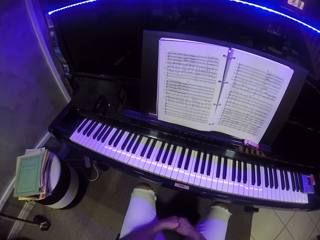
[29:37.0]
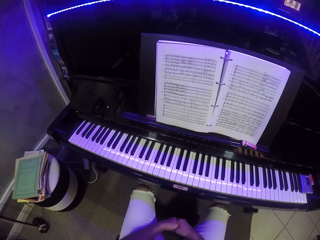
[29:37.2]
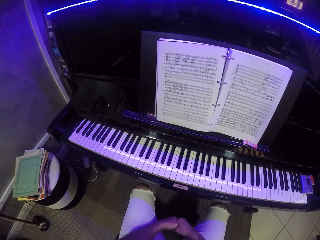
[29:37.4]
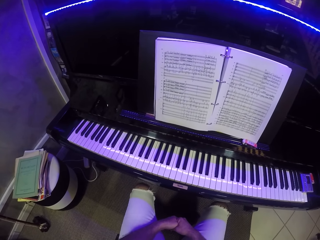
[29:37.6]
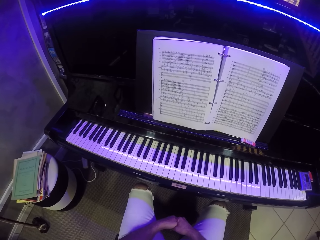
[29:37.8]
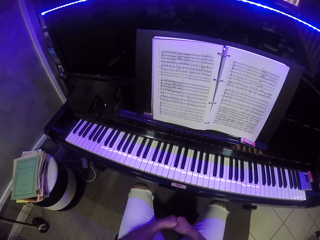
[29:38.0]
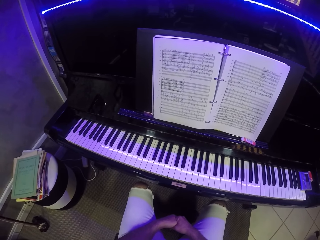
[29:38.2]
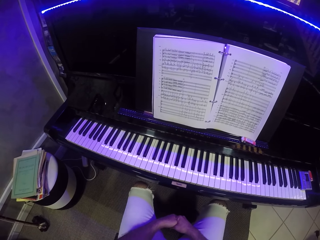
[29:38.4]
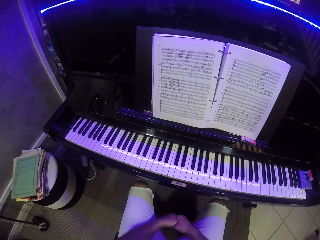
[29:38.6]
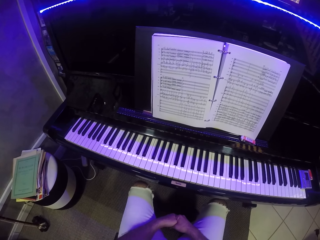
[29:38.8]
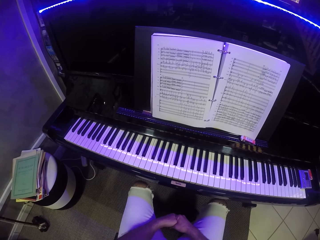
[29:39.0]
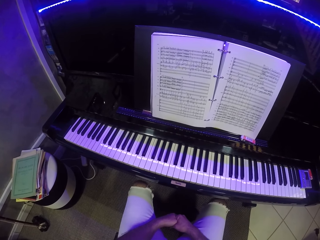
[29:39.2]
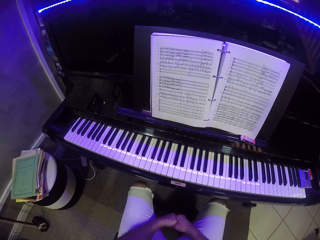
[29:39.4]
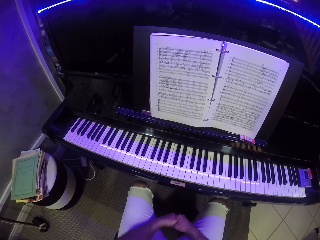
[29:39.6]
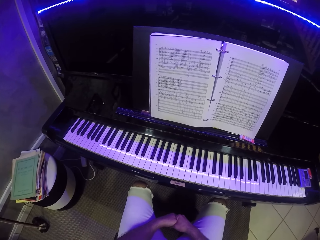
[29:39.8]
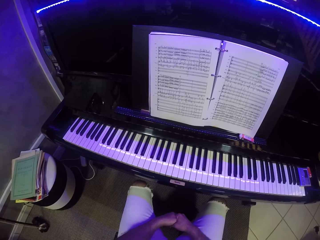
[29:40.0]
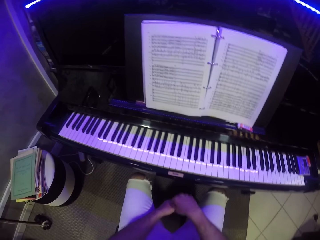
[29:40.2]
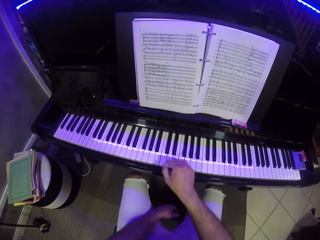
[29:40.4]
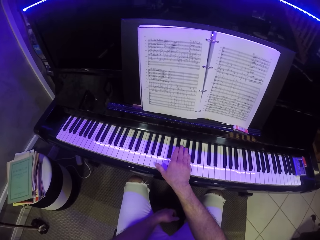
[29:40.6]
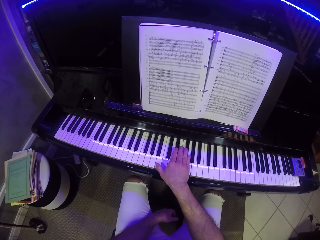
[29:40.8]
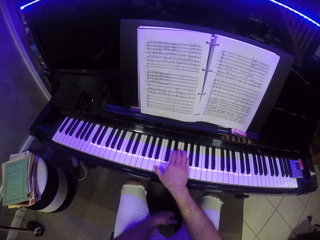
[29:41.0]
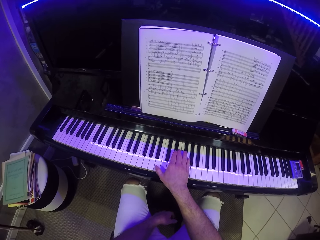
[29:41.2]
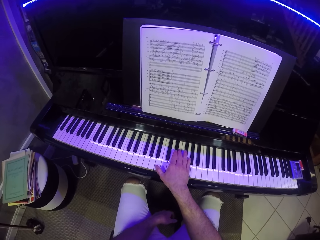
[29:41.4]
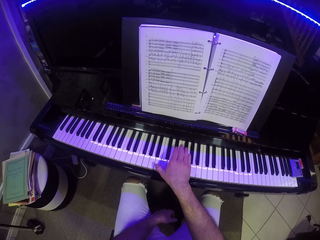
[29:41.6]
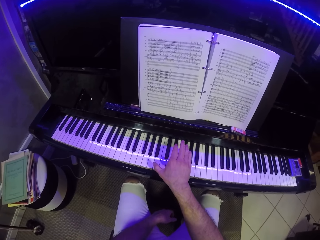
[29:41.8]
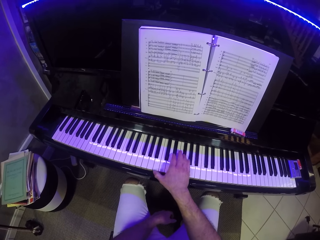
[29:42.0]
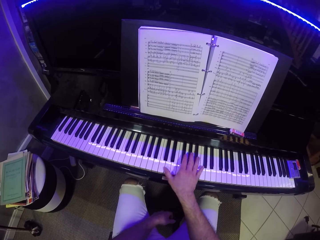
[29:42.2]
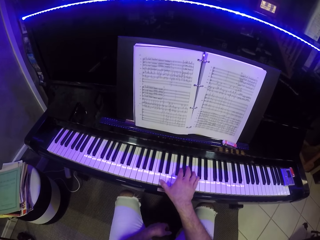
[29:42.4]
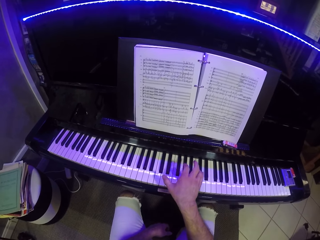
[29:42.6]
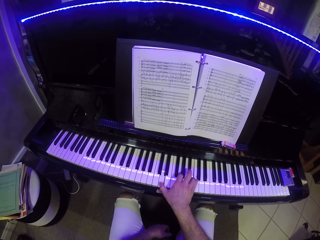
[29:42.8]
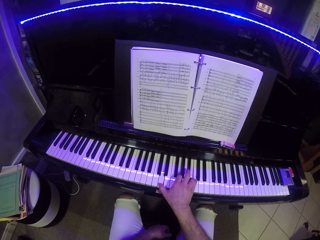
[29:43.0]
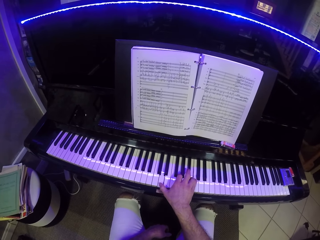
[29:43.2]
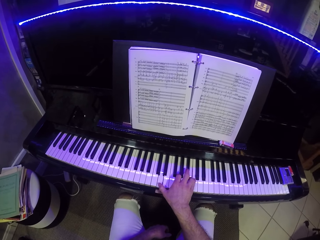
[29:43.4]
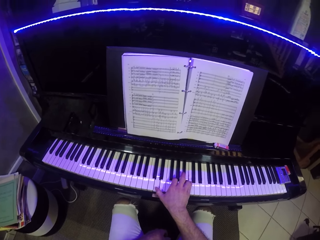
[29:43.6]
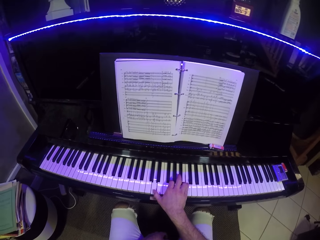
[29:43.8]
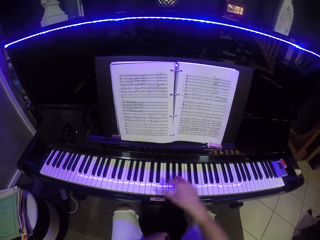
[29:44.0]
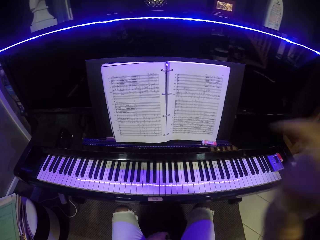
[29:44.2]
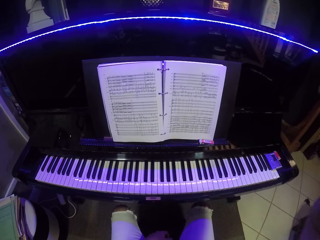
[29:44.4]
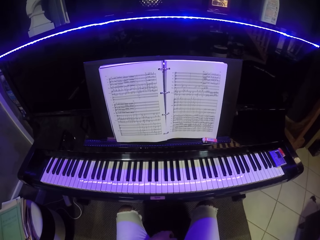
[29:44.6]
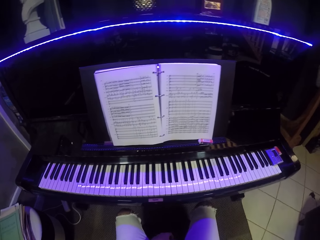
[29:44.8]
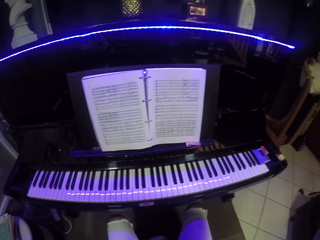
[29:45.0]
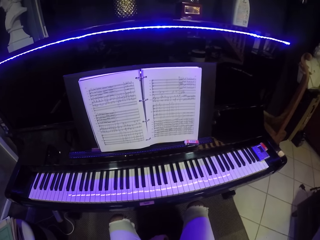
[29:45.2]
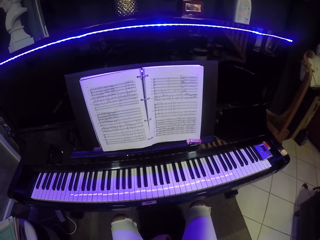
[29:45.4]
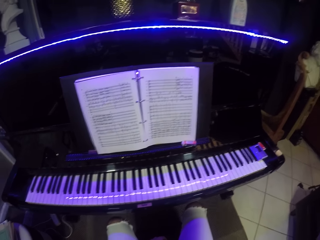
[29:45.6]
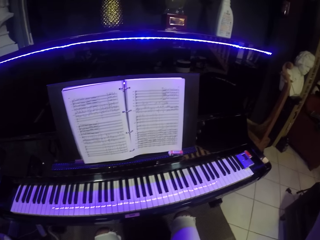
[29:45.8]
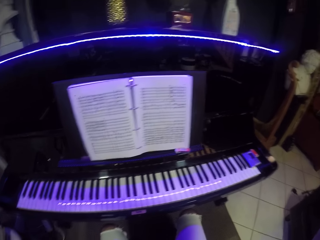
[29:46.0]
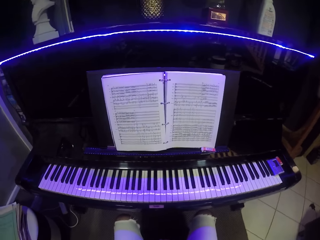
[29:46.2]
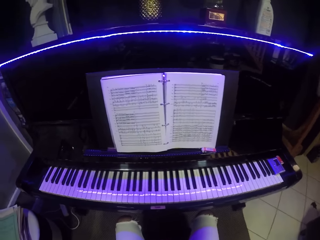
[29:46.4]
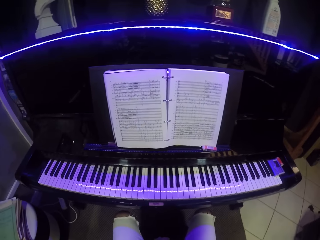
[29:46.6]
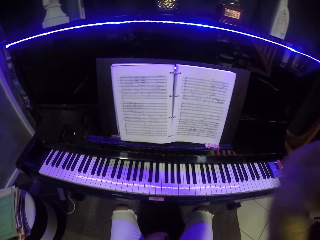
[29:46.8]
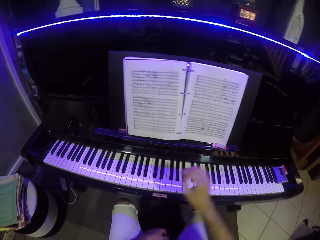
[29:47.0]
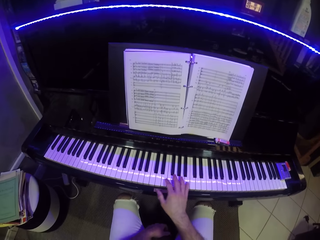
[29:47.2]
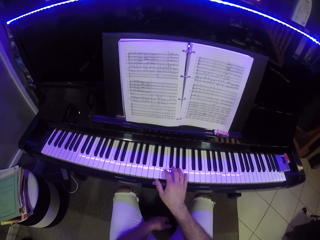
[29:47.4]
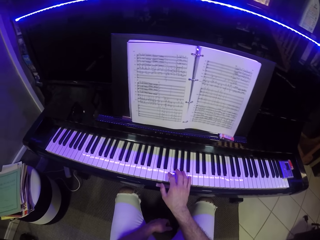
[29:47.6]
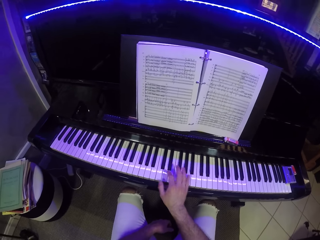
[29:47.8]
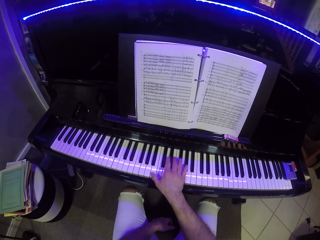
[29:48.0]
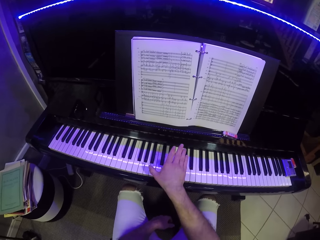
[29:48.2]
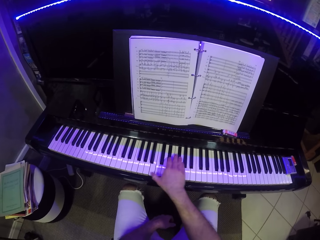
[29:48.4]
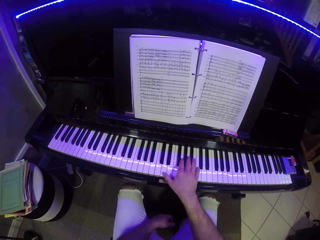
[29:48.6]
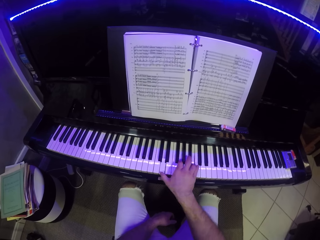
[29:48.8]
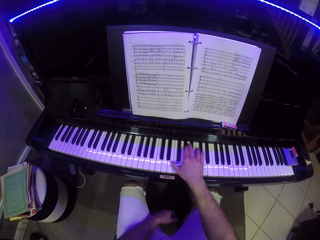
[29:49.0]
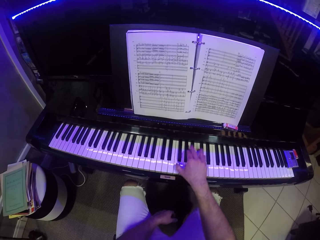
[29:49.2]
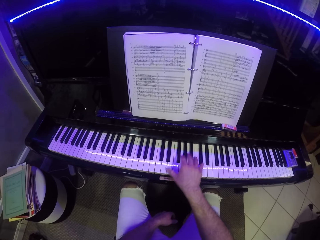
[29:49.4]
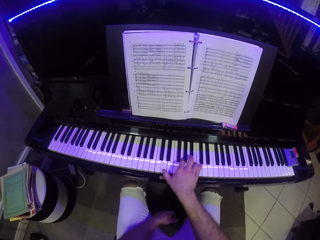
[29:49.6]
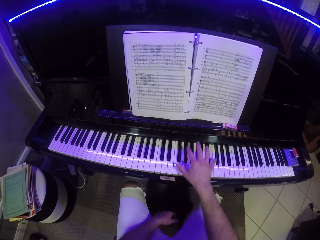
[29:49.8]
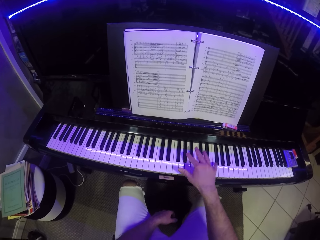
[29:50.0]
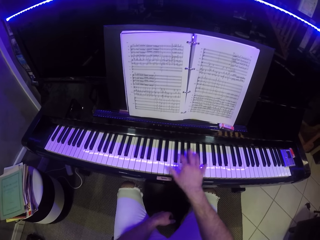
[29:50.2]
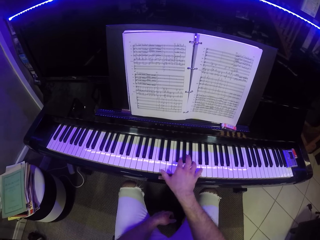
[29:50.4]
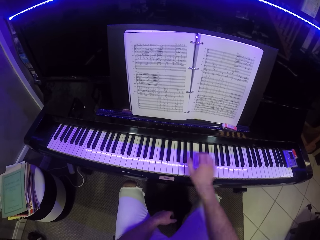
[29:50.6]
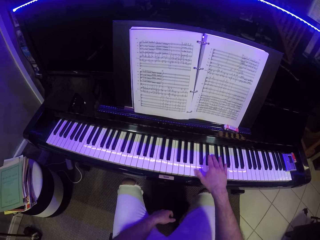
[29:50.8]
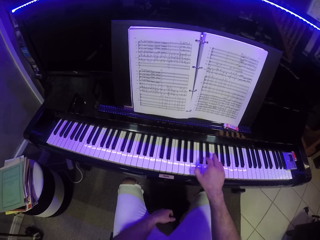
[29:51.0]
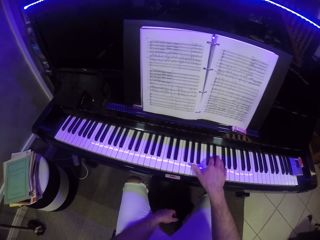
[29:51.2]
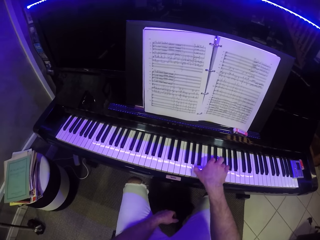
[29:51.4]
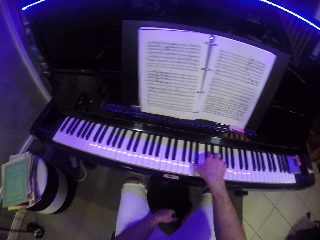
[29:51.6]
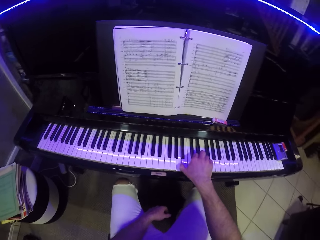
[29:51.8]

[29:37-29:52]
The camera wearer plays the piano with his right hand. He does something. He plays the piano.

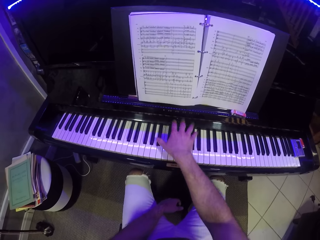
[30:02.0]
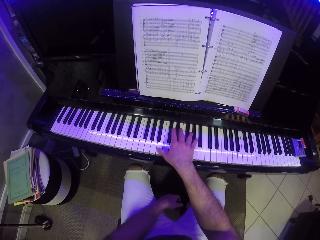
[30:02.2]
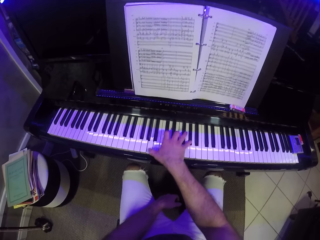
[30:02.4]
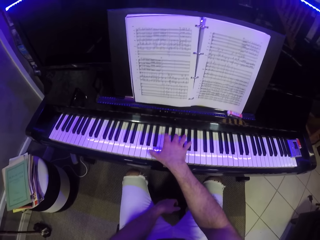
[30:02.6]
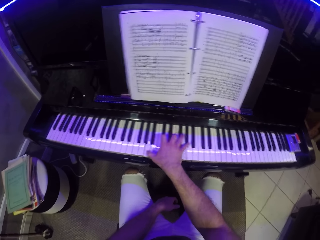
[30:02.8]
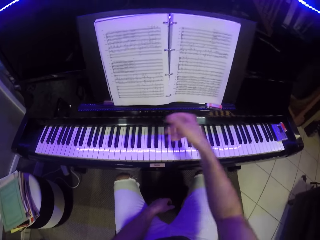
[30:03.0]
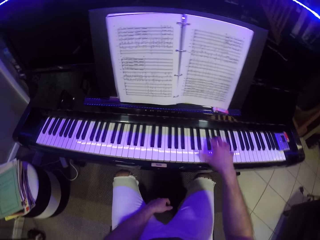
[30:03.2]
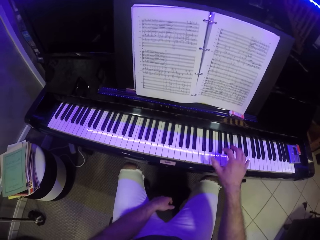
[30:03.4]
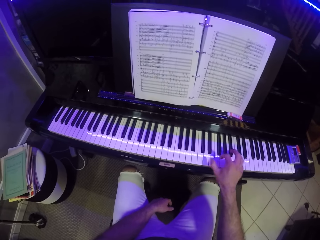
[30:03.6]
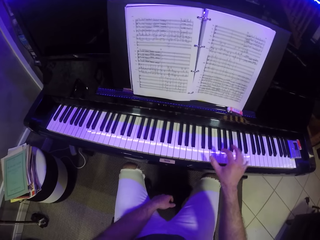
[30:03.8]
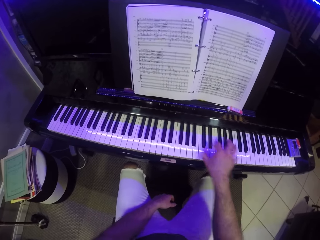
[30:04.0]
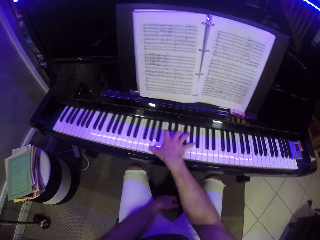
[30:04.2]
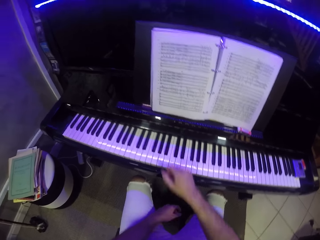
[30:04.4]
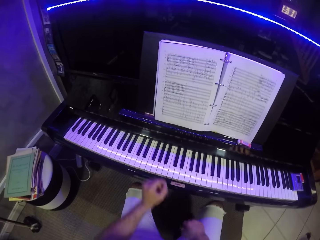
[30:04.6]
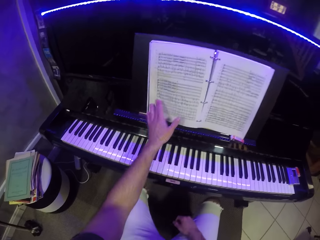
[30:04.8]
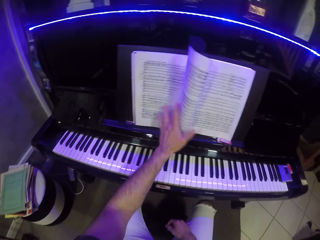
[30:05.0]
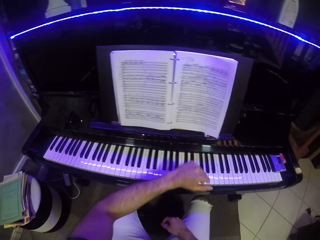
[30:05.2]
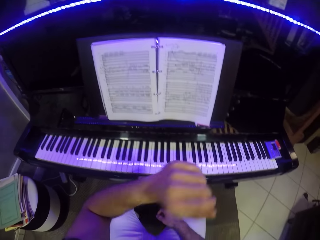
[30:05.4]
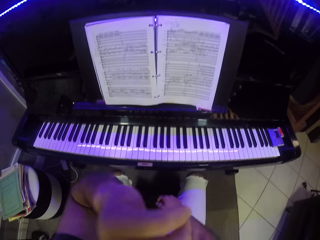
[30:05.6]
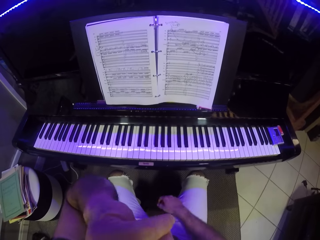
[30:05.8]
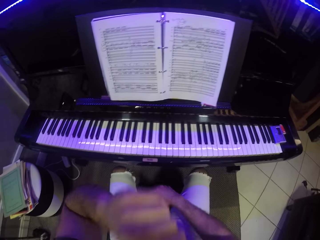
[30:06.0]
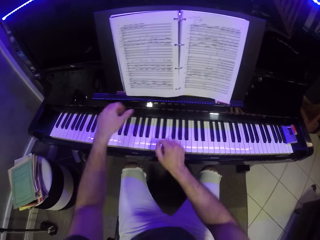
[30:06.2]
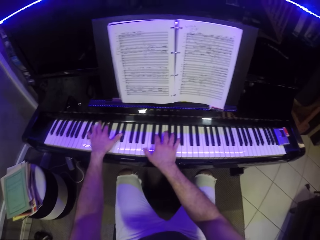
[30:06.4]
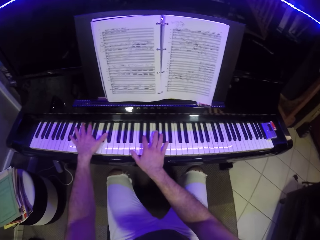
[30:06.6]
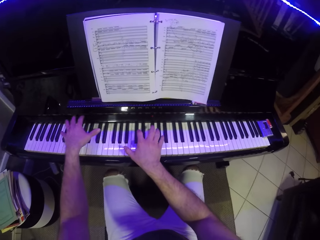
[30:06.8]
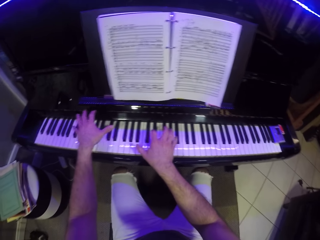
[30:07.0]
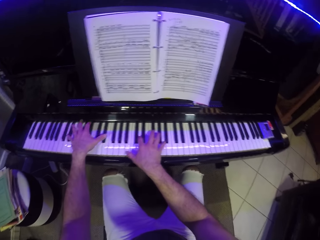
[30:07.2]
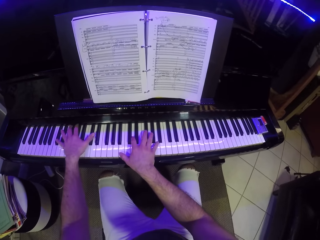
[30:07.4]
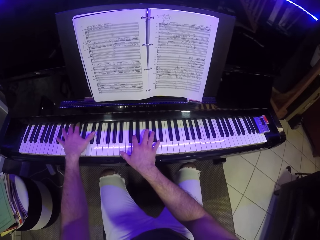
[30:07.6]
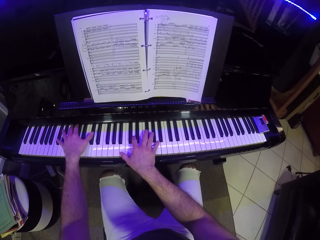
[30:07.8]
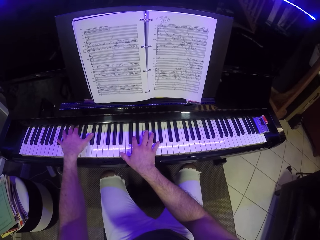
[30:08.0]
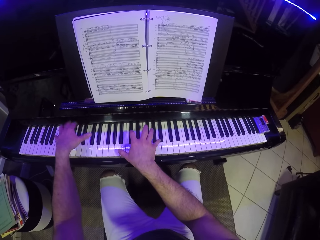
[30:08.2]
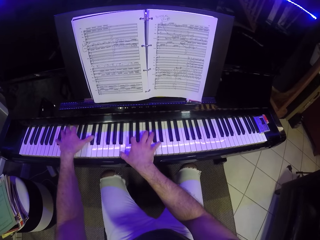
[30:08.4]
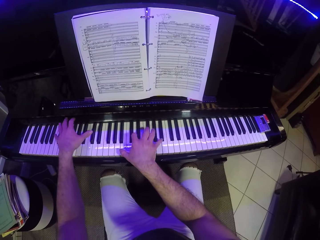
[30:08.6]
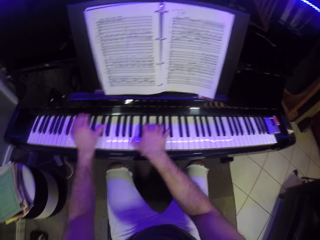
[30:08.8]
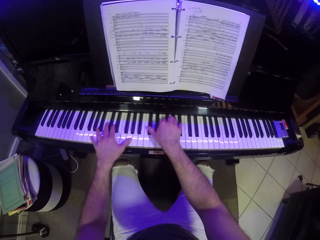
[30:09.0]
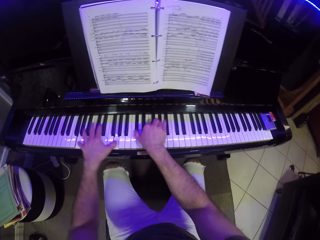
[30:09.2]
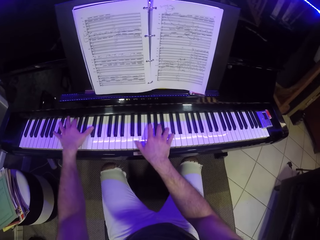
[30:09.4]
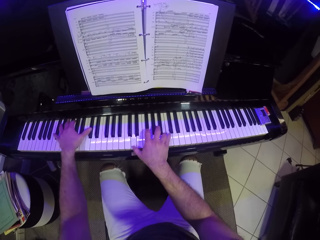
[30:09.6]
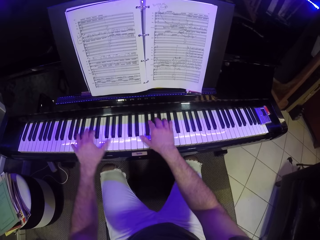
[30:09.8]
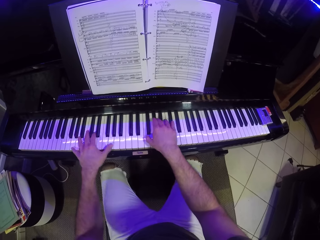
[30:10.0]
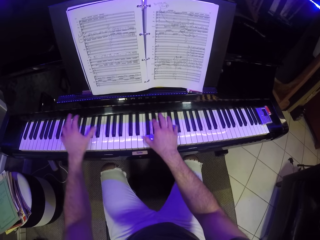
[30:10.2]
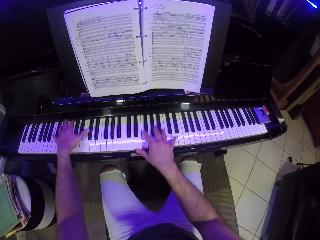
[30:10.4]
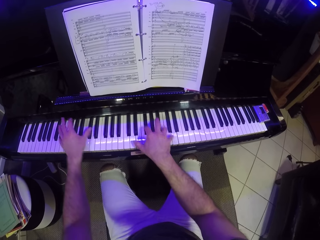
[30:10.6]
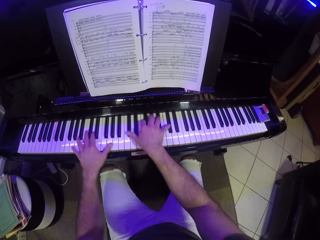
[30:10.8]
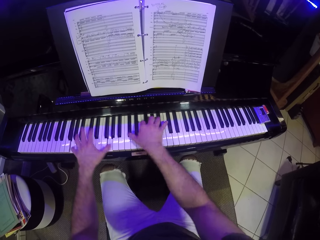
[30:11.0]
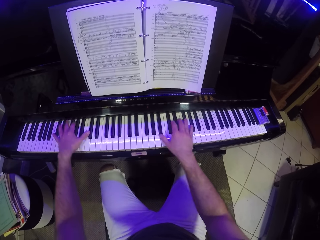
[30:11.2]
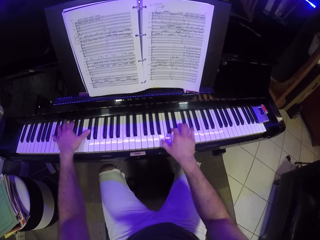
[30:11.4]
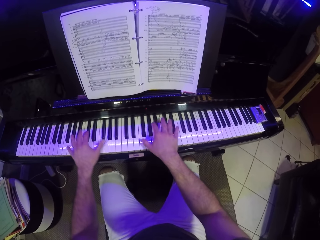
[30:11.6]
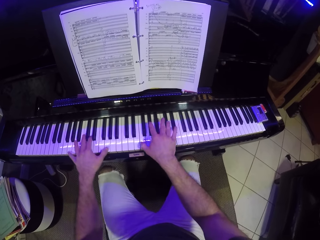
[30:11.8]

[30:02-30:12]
The camera wearer flips a page of the music score book with his left hand. He does something. He plays the piano with his hands.
